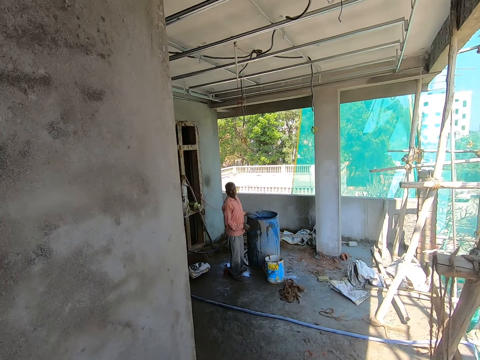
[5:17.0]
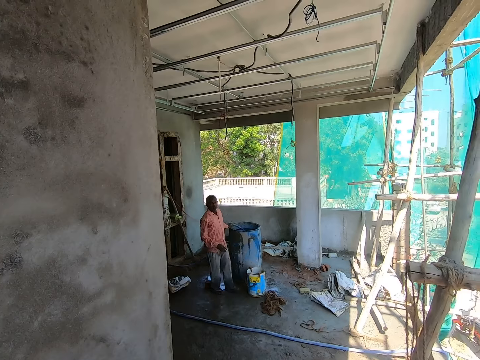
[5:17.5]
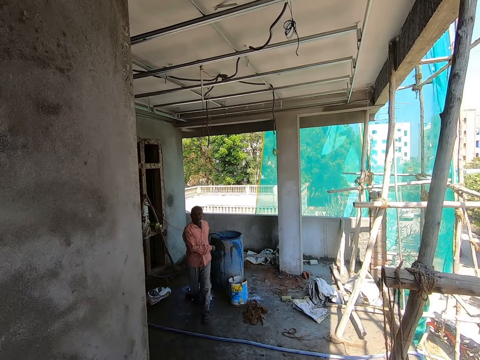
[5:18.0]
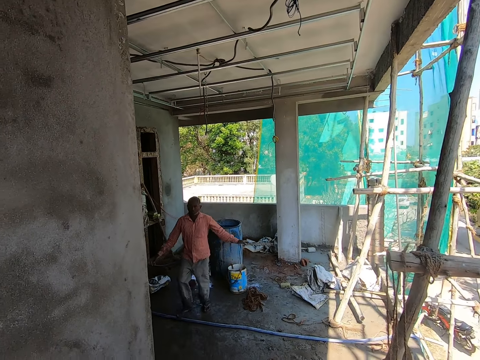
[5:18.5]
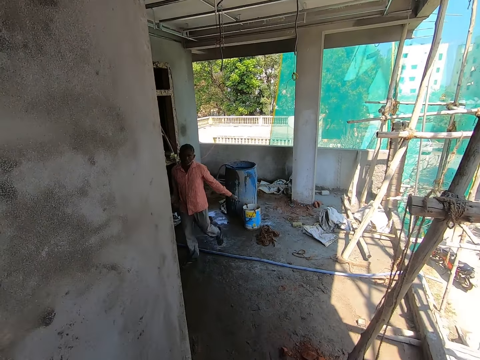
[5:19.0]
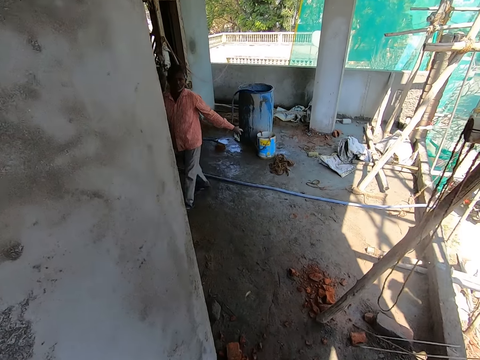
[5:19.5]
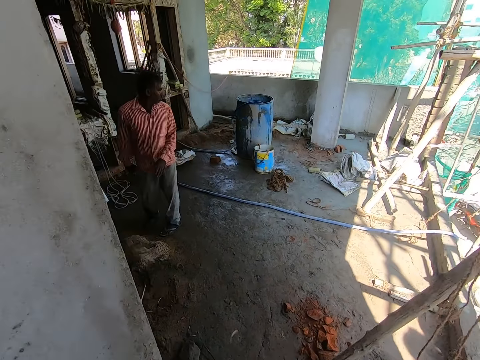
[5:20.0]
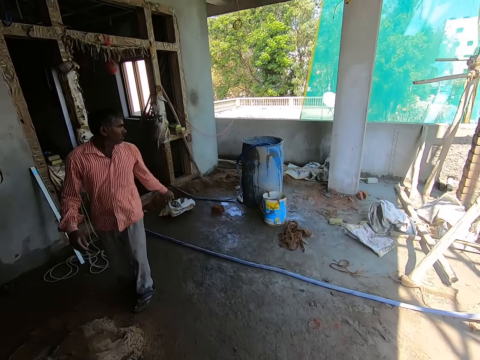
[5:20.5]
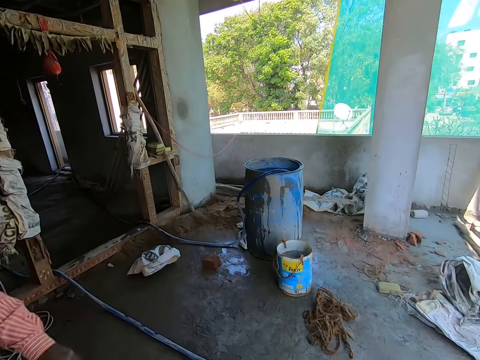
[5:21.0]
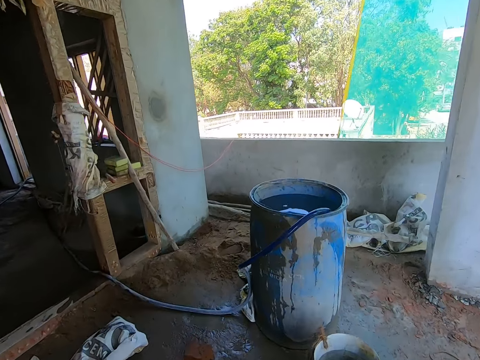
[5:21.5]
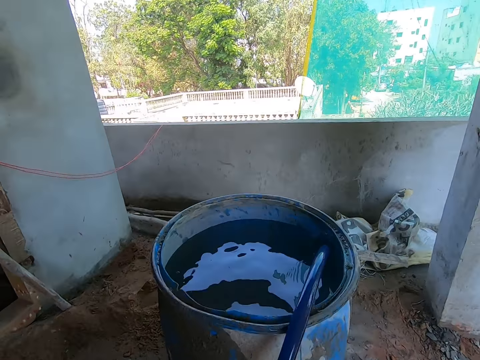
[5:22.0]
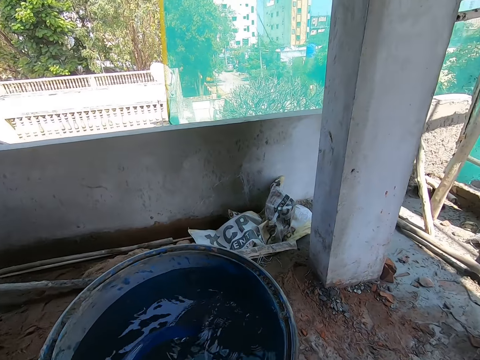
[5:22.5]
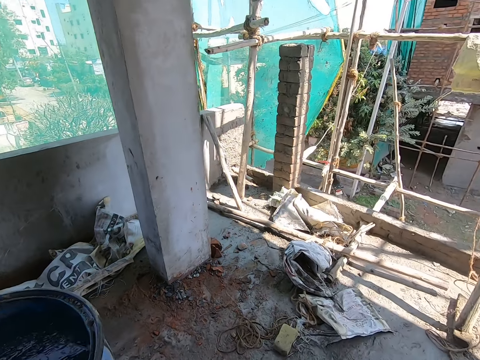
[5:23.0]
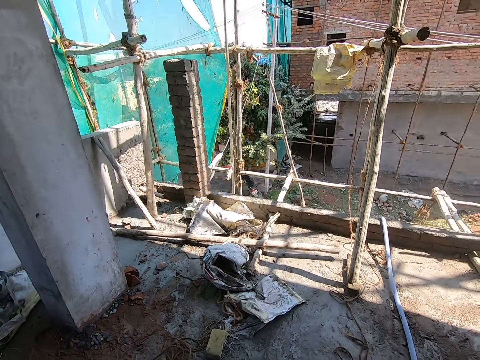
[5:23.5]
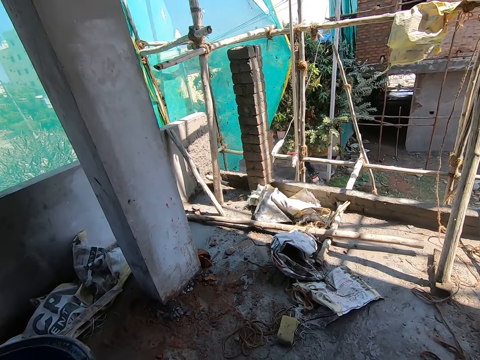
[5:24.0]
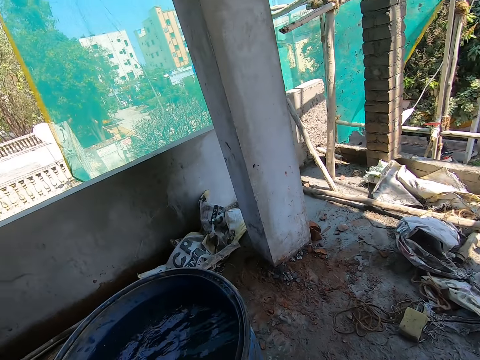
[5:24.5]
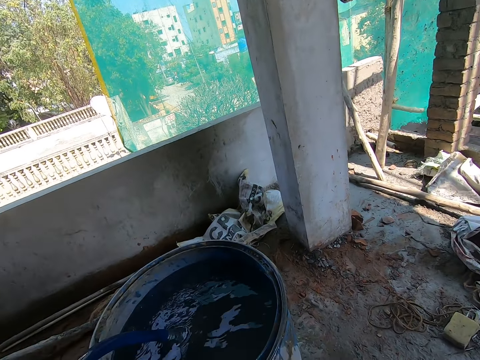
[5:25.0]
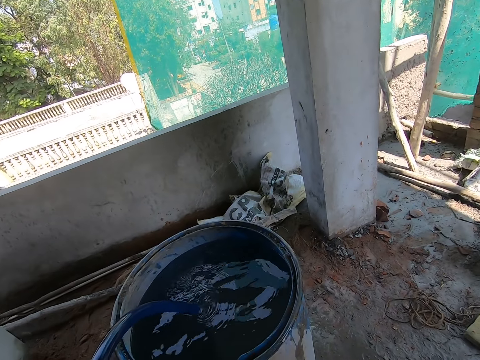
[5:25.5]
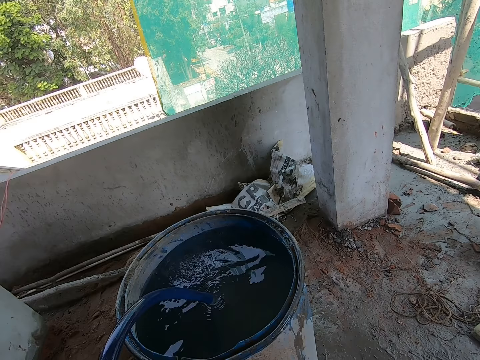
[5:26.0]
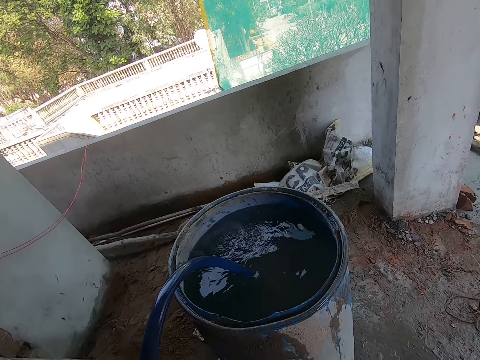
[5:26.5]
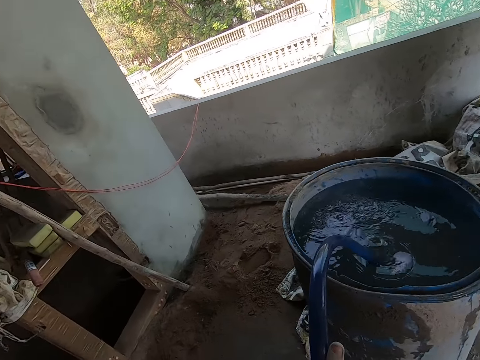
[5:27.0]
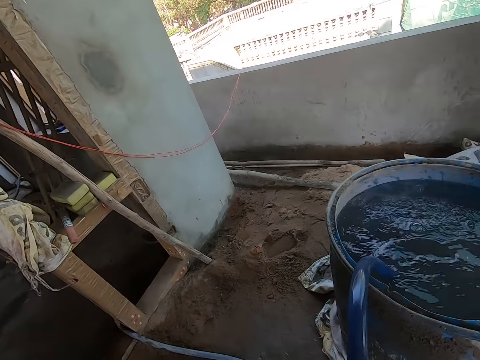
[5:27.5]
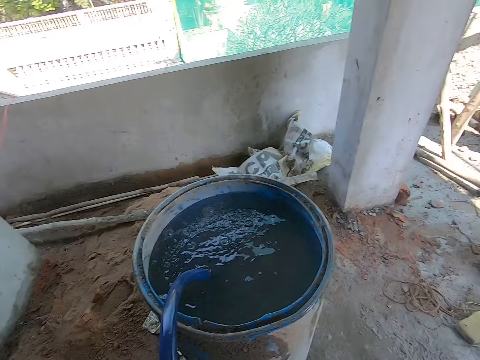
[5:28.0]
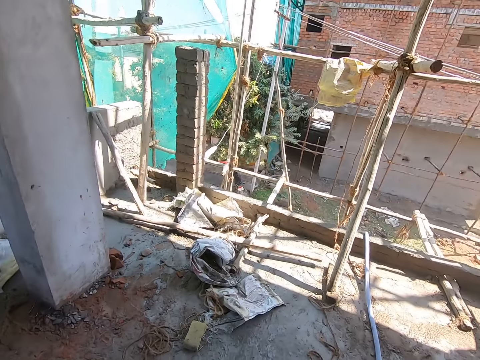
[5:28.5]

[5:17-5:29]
The man interacts with the camera wearer. The camera wearer walks to the water drum. He holds the hose with his left hand. He looks around.

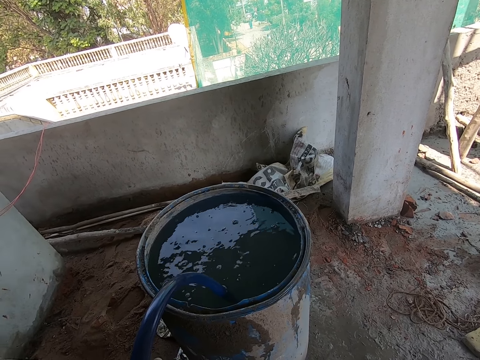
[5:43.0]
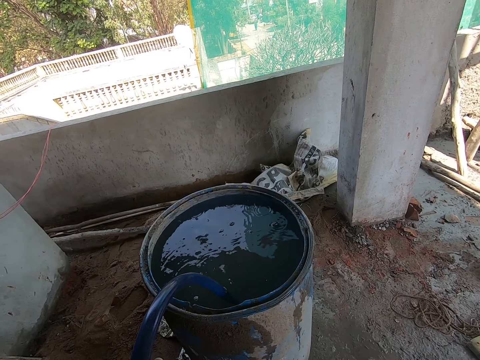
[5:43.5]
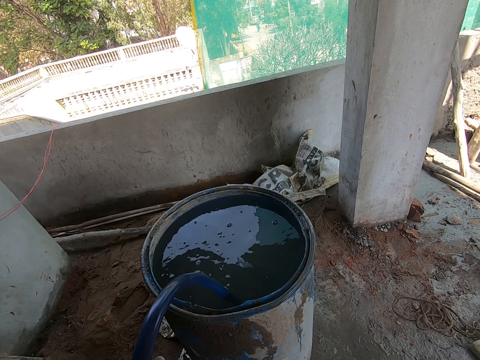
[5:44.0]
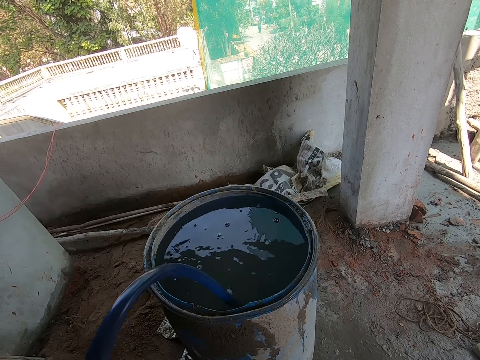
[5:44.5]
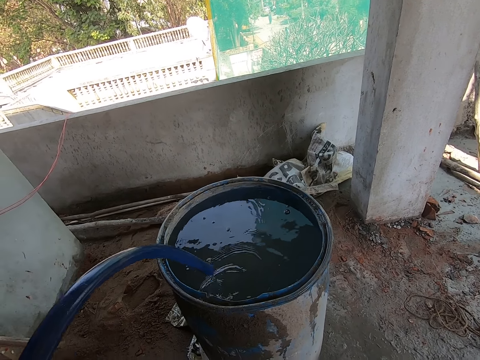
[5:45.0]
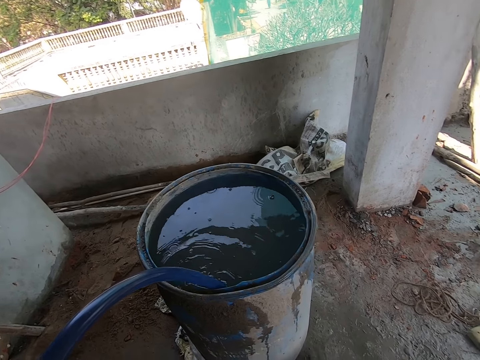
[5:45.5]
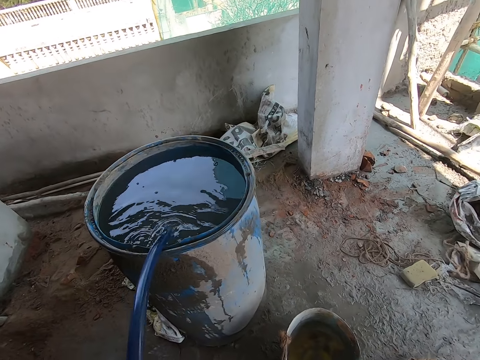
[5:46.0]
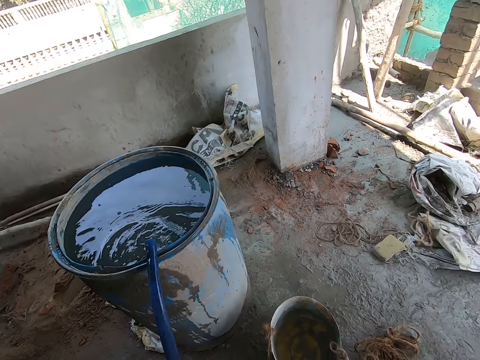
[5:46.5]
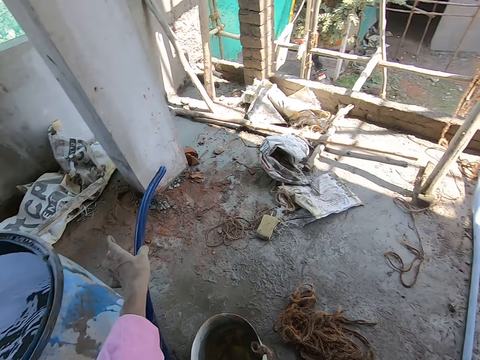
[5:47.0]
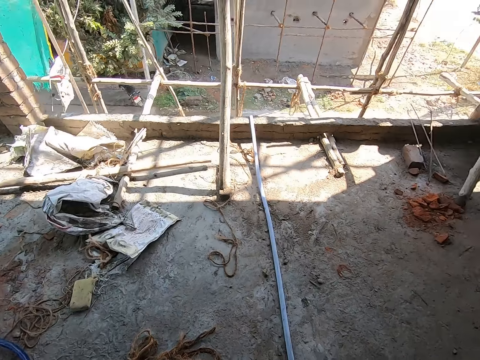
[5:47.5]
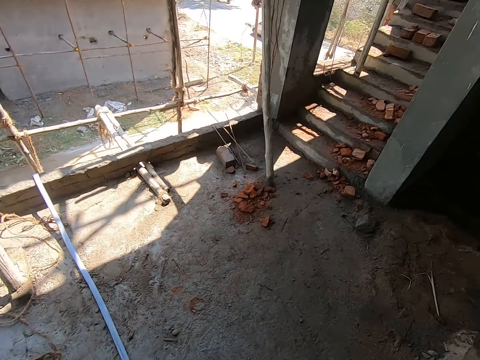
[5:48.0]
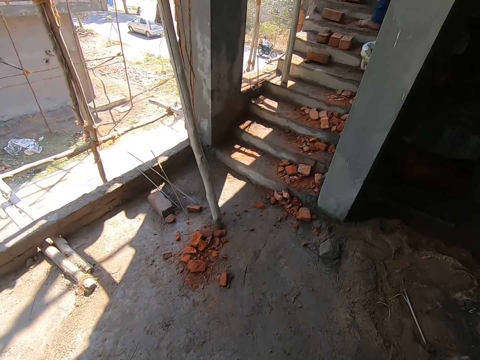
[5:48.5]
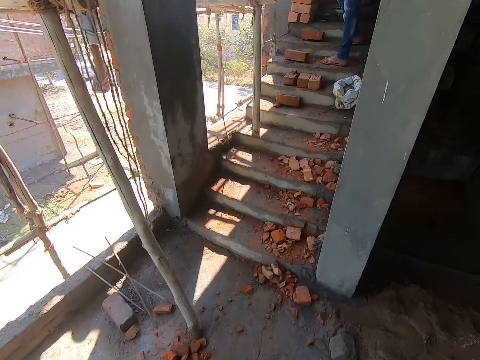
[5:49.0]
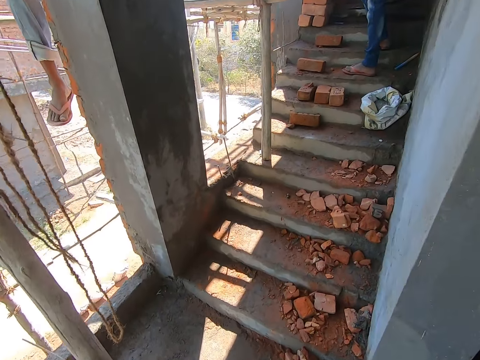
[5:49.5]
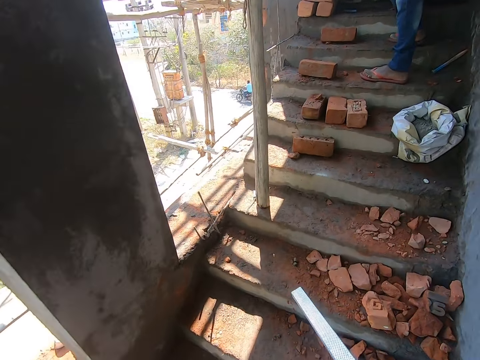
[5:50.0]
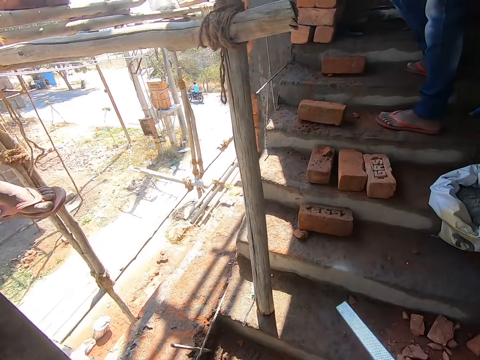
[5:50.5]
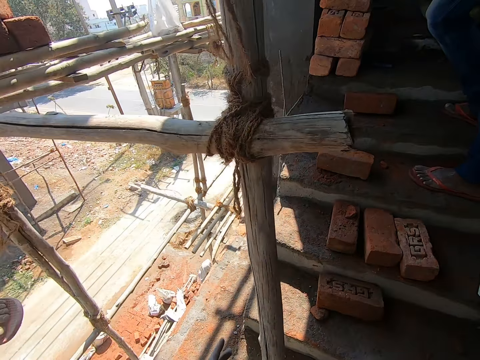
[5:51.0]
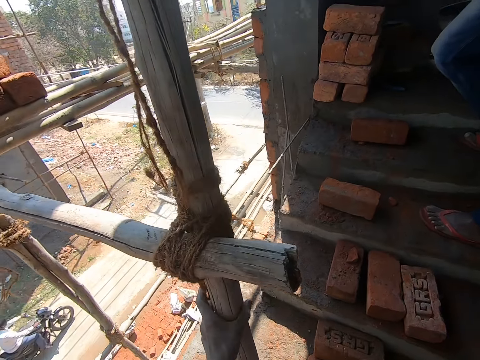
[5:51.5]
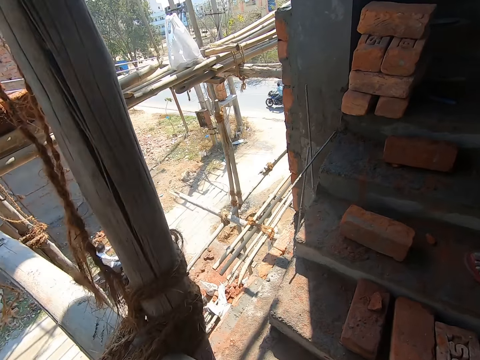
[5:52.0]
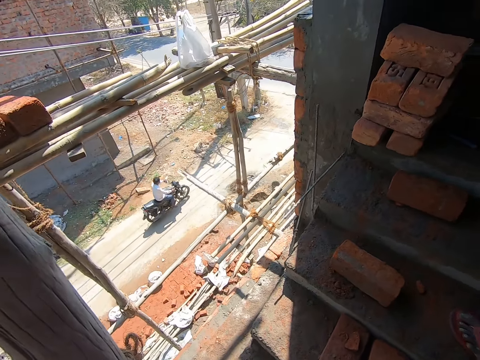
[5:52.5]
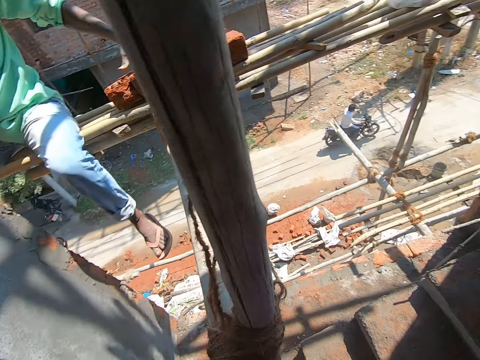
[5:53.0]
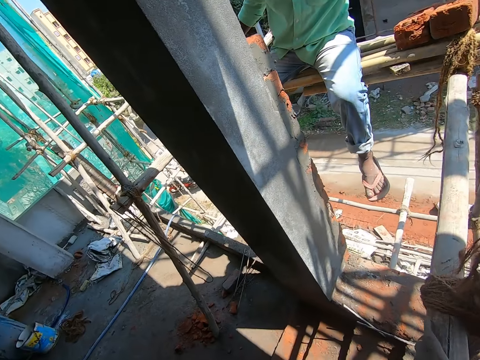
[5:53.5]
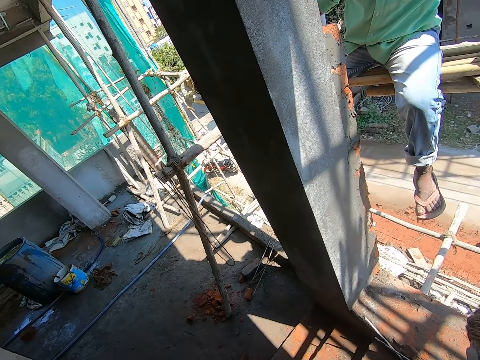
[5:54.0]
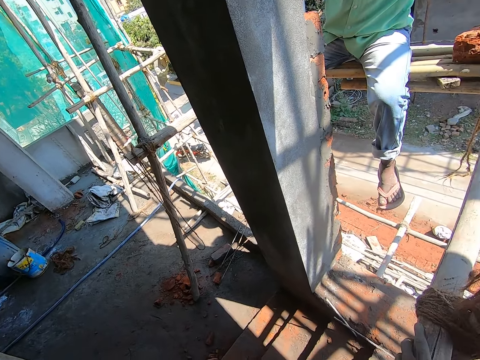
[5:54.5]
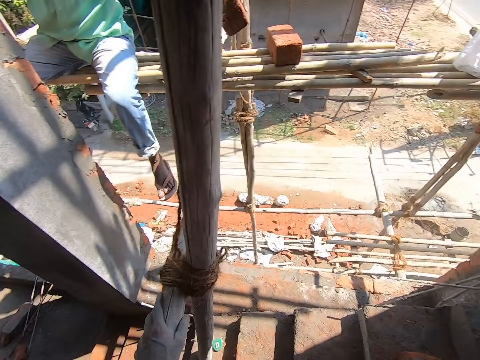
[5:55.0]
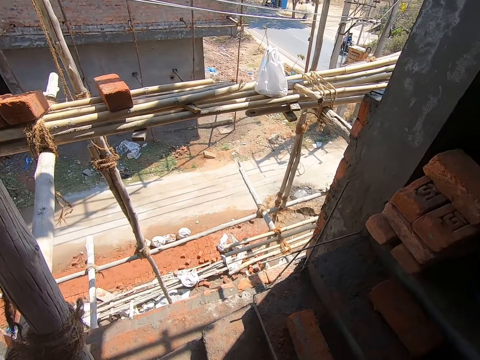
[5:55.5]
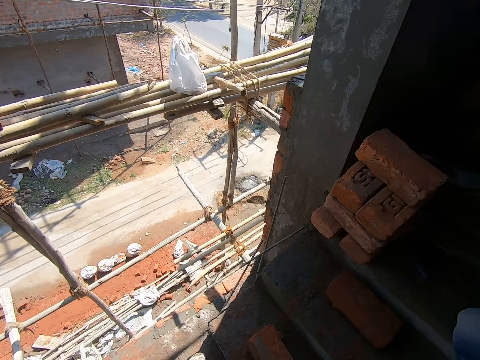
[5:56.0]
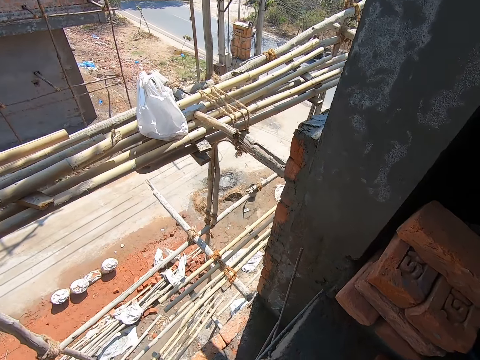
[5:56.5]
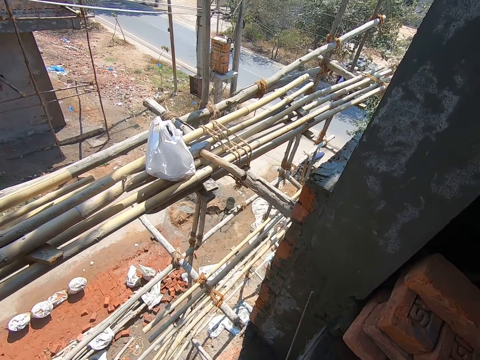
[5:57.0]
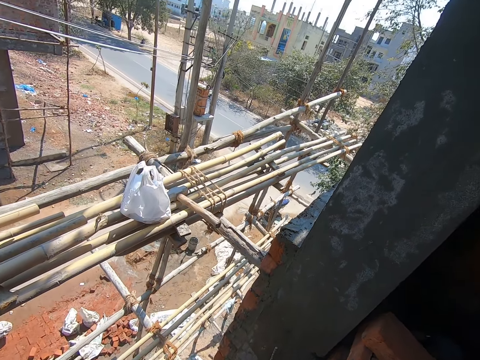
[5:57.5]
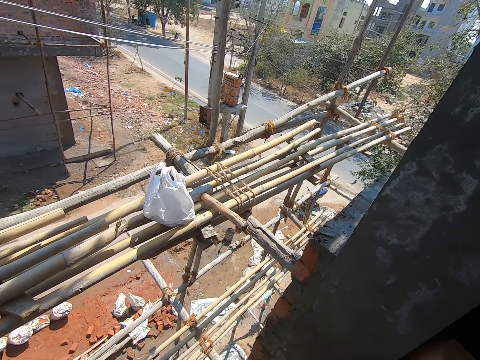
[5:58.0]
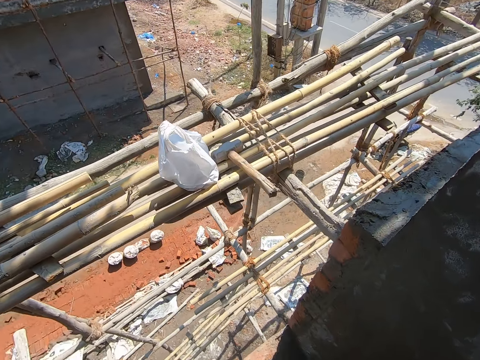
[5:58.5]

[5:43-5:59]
The camera wearer removes the hose from the drum with his left hand. He drops the hose on the floor with his left hand. He walks around, moves to the stairway, and ascends the stairs. He holds the scaffold with his left hand. A man on the stairway interacts with the camera wearer. The camera wearer looks around. He interacts with the man.
